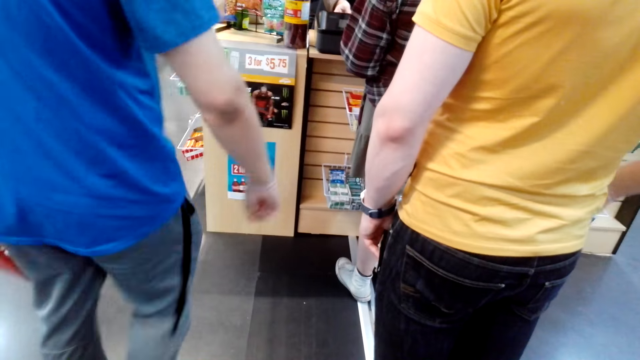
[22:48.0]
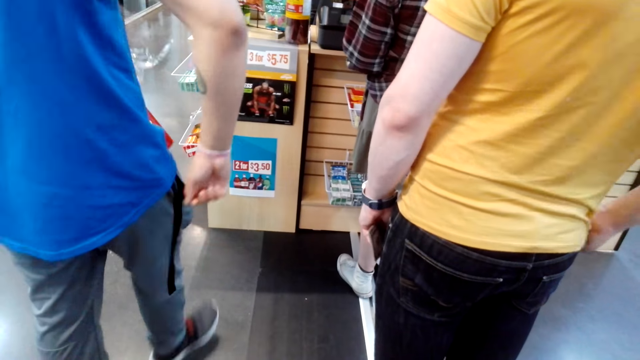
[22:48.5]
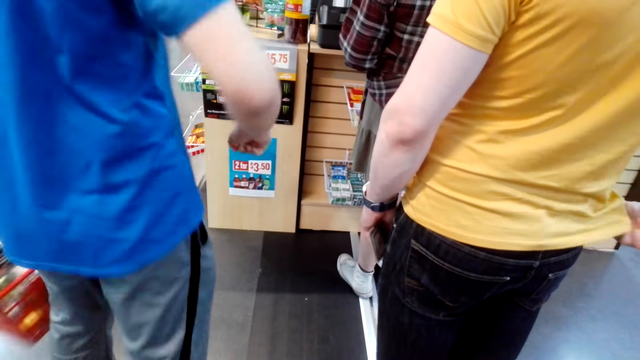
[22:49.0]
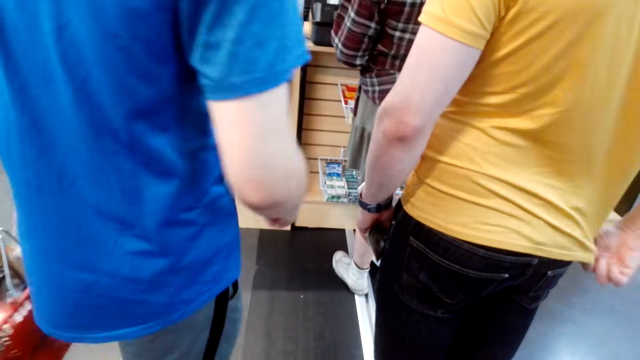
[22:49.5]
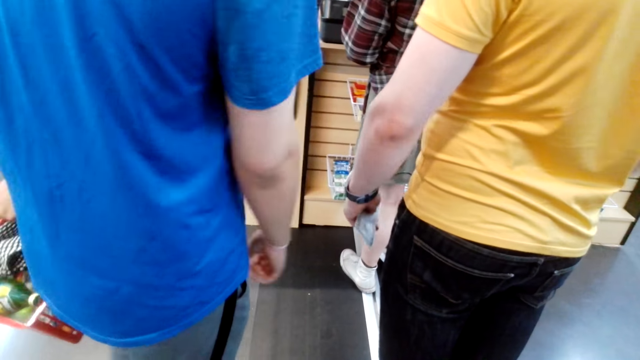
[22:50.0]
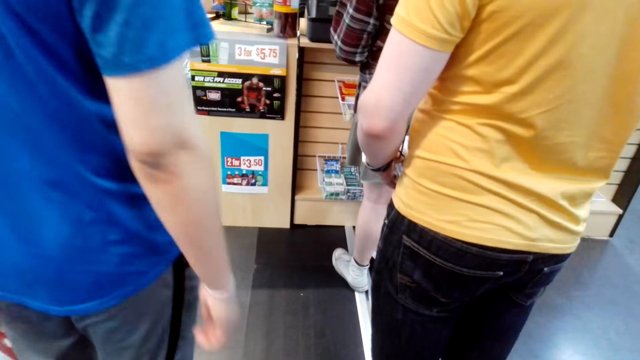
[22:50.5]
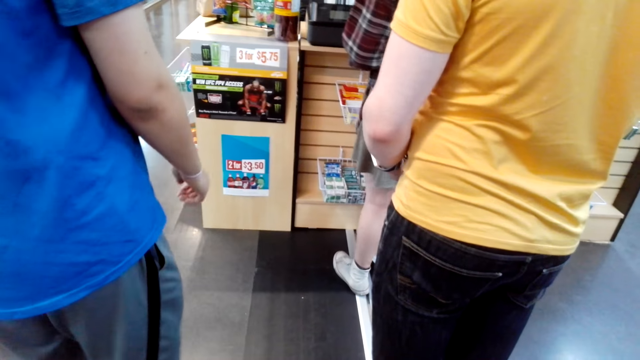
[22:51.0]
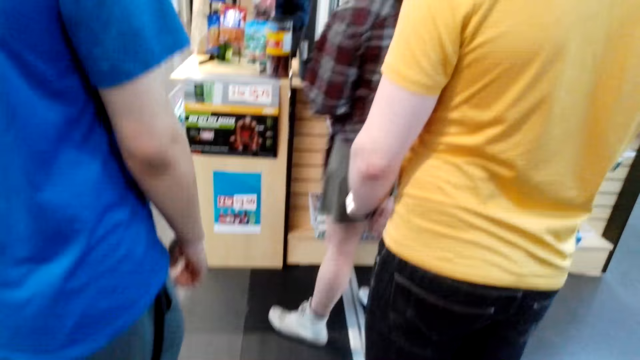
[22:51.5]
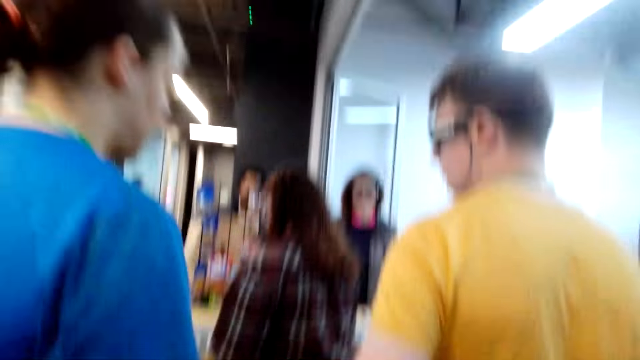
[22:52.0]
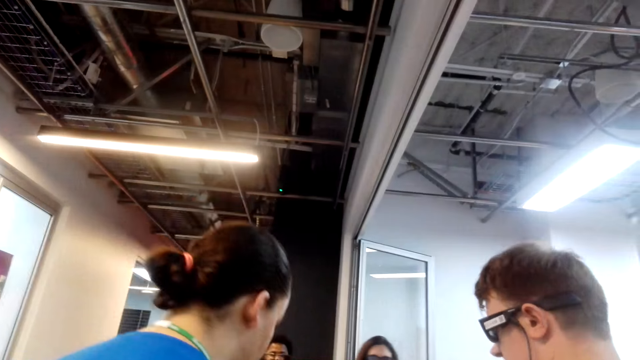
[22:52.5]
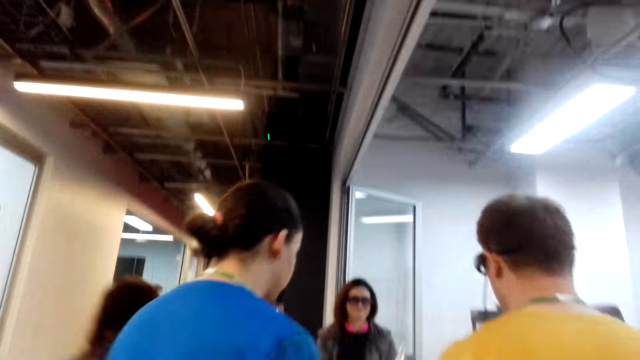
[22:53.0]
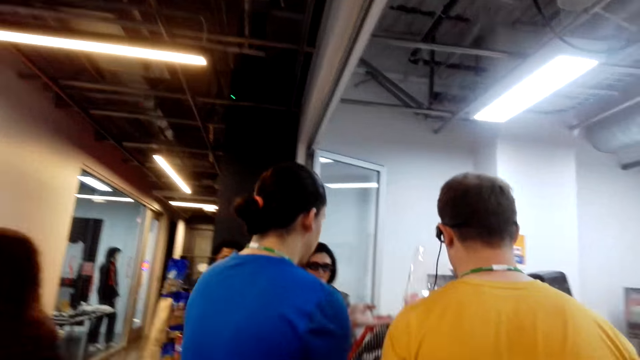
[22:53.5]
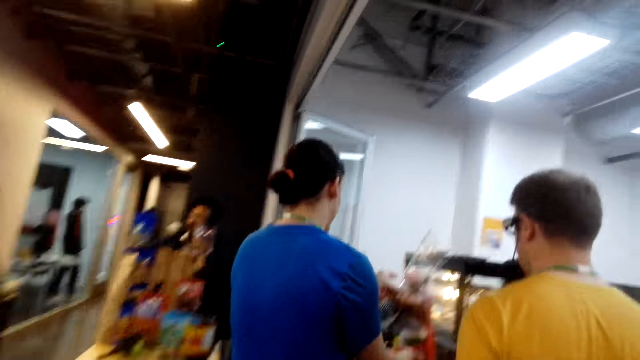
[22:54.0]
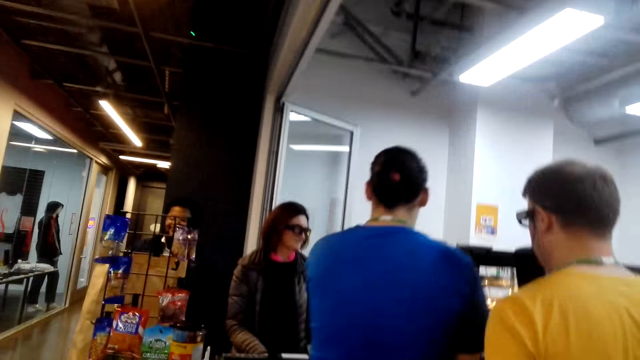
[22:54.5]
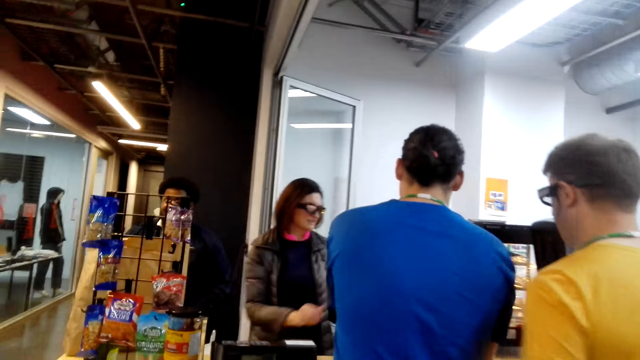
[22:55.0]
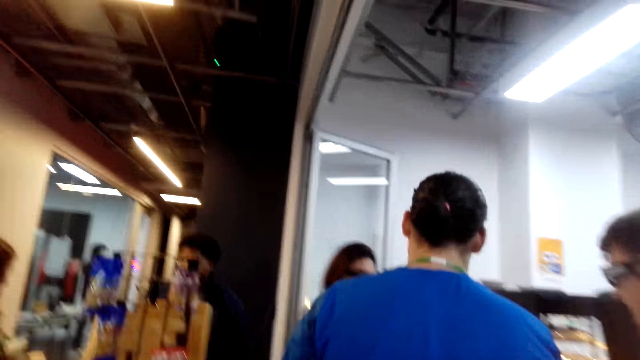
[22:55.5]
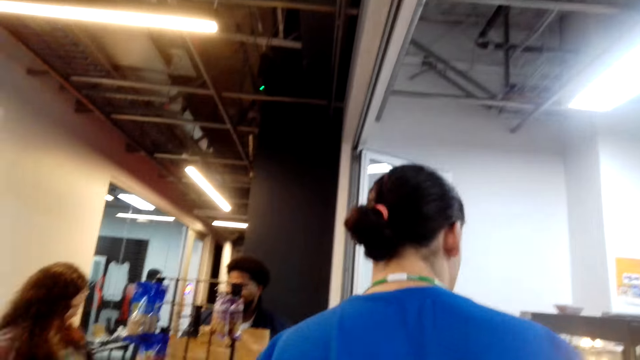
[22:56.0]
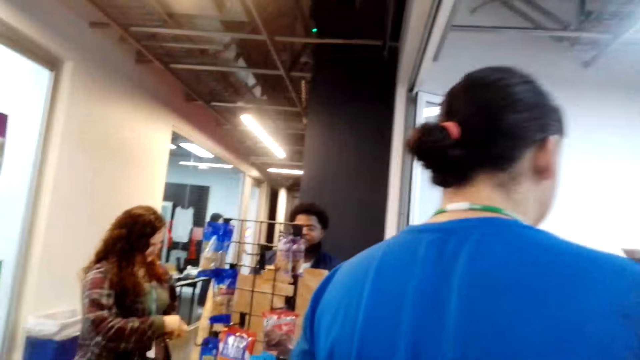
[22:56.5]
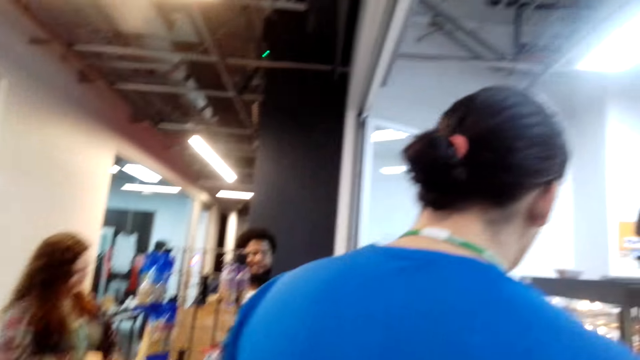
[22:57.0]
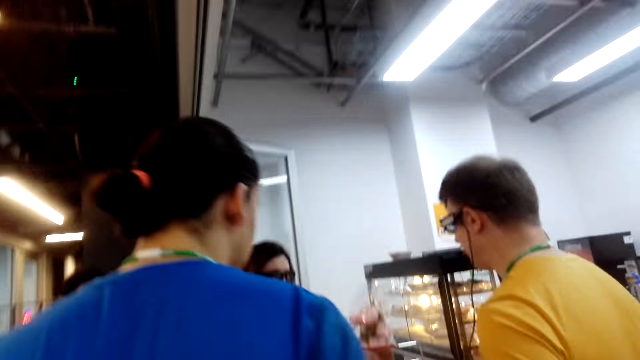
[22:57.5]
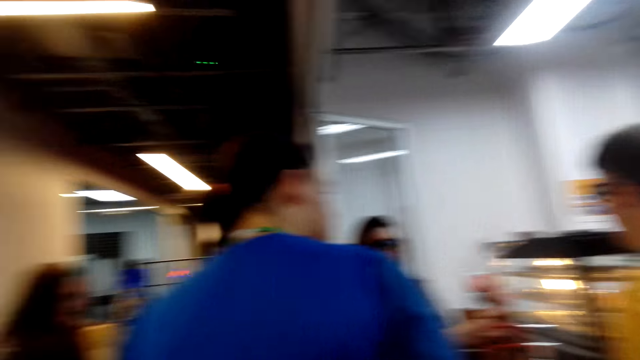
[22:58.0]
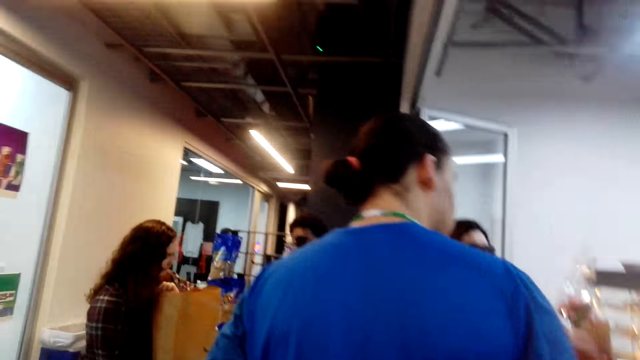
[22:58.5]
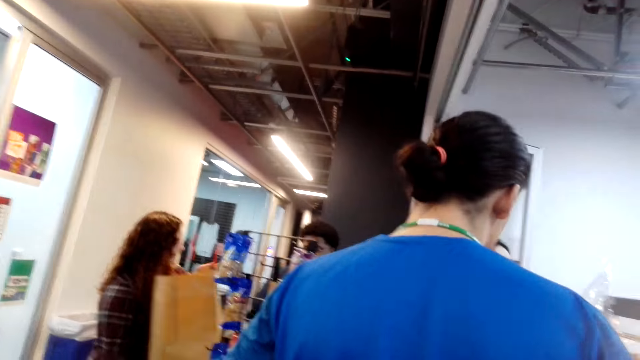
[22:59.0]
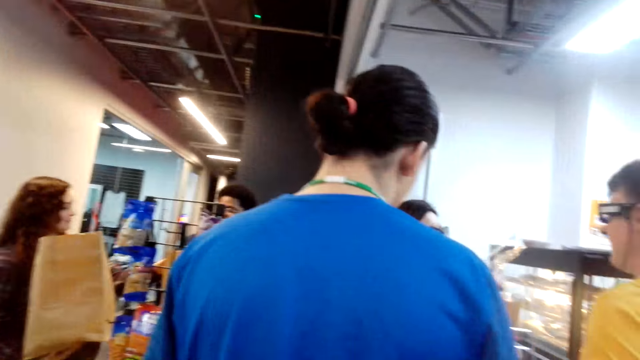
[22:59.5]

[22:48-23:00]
A person puts his carrier on the cashier desk. The camera wearer moves close to the counter.

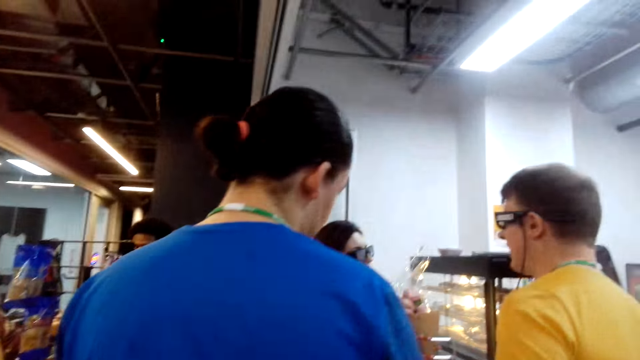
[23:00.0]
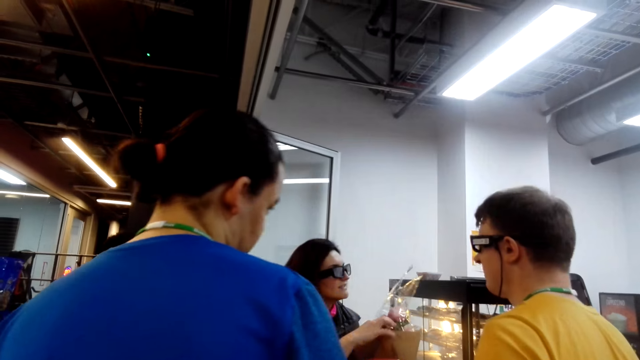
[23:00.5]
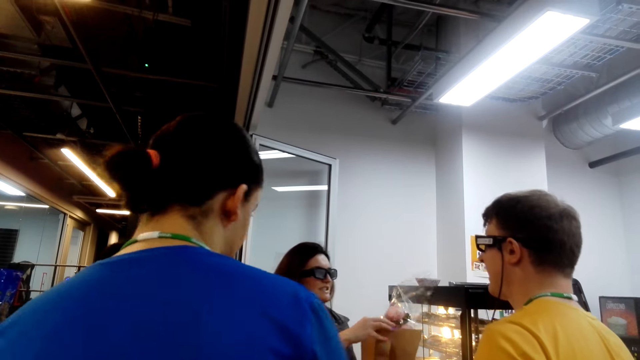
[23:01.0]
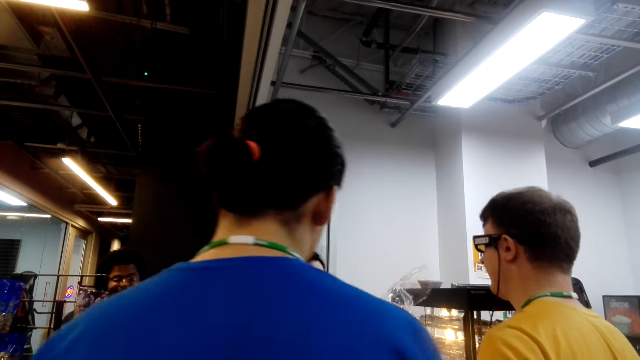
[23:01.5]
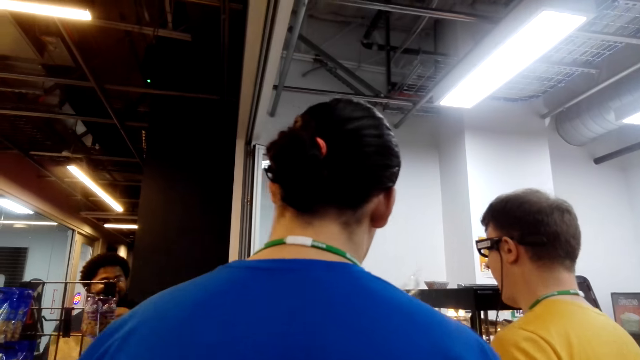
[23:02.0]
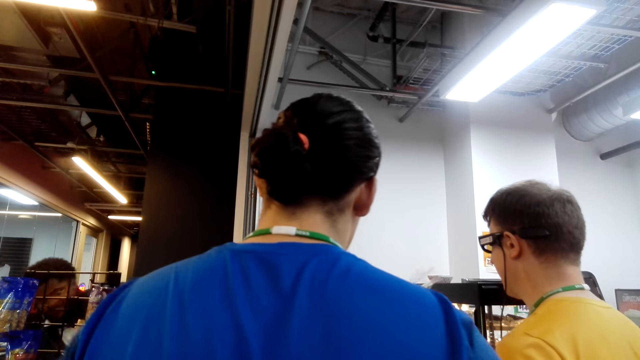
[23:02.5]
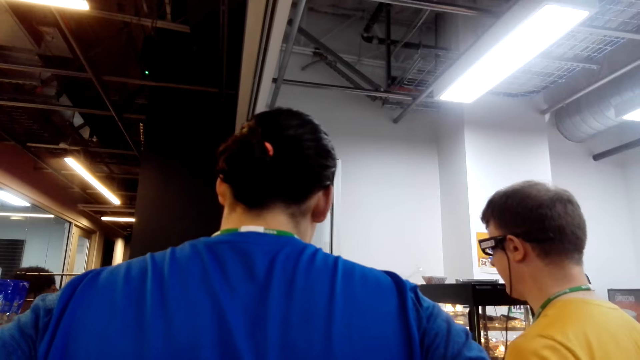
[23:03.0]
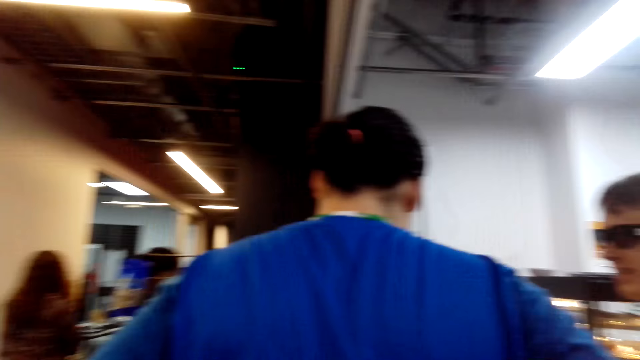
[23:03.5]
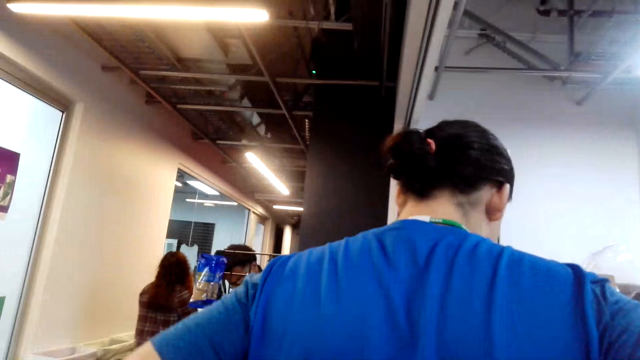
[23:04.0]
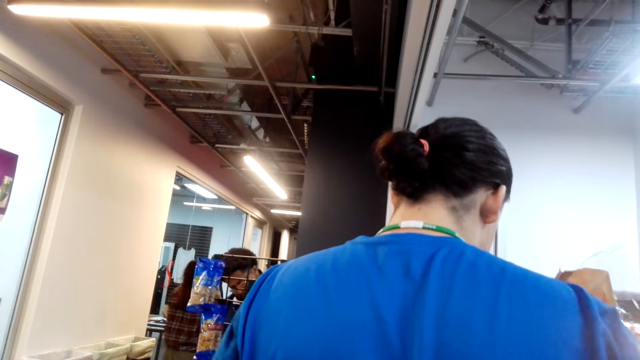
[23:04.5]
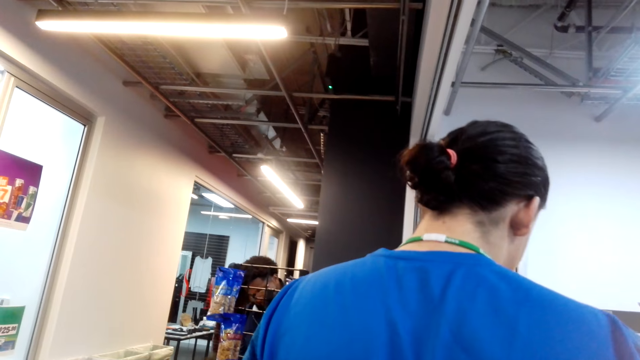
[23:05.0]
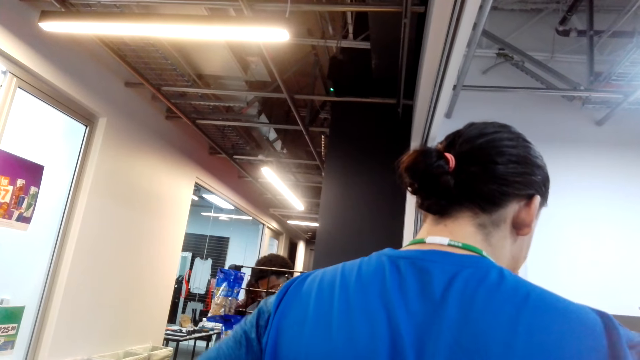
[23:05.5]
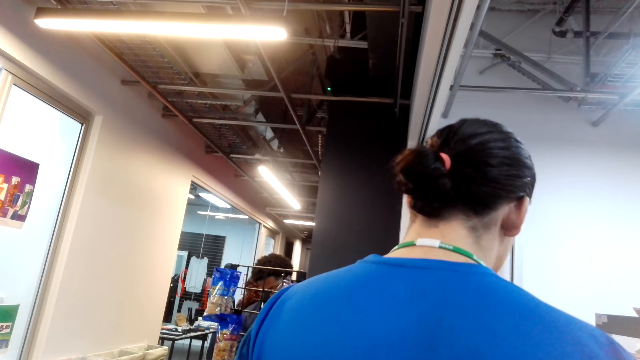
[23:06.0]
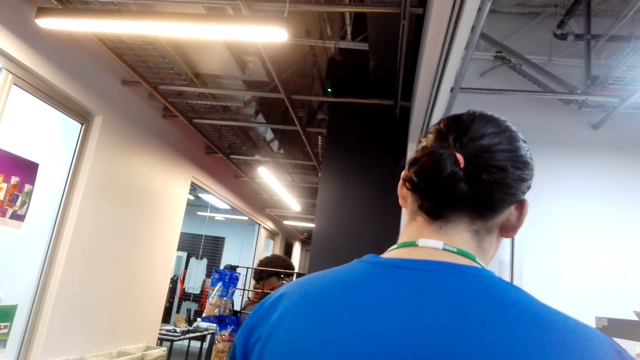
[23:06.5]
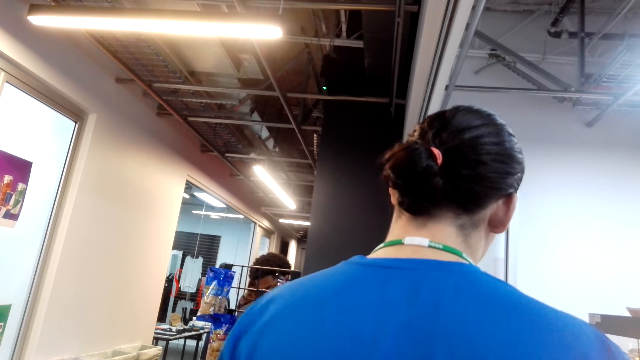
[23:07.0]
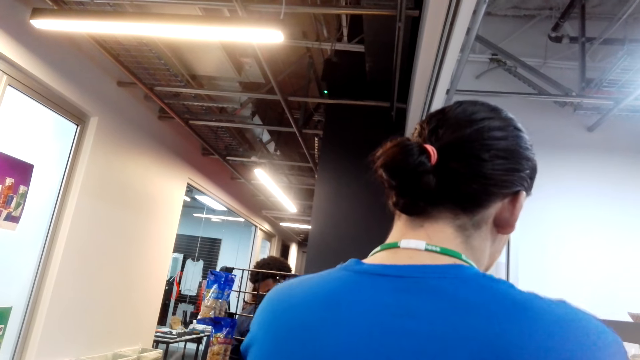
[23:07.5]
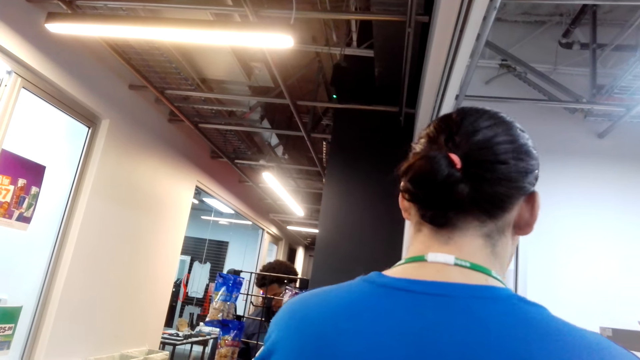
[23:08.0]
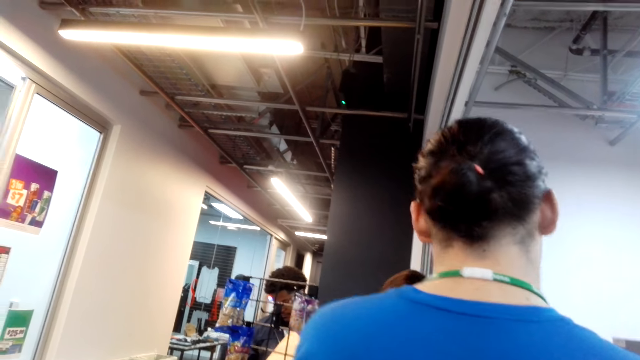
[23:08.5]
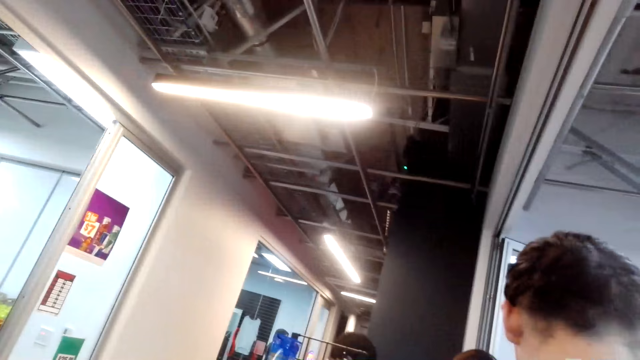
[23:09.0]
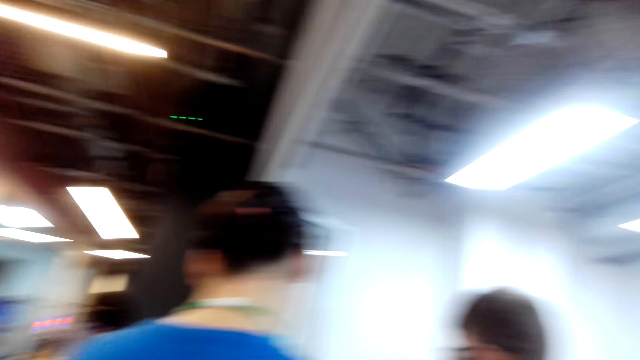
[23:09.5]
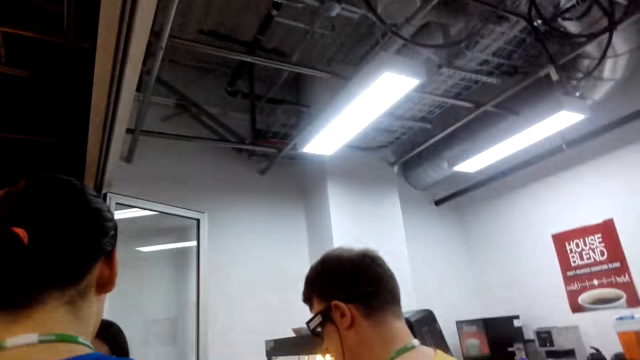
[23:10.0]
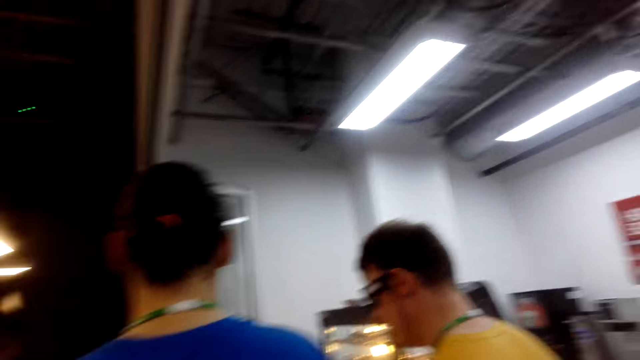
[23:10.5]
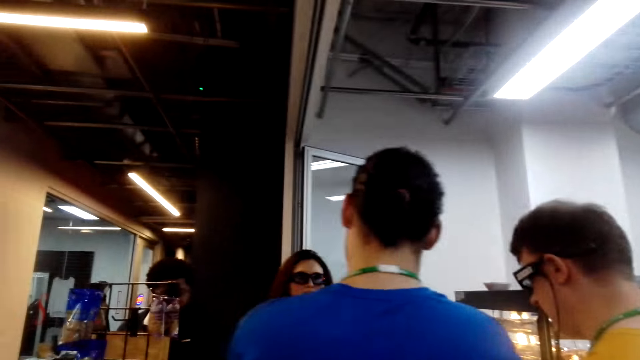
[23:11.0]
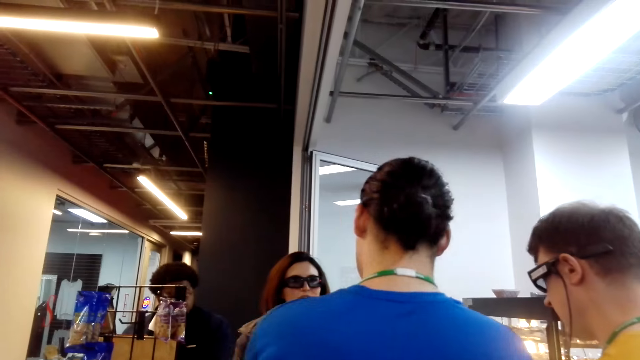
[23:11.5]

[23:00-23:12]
The camera wearer looks around. A person is talking to the cashier.
